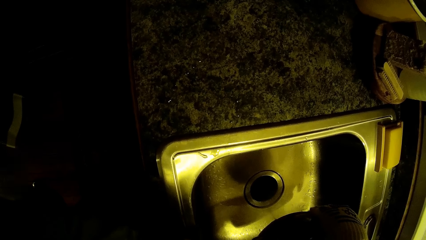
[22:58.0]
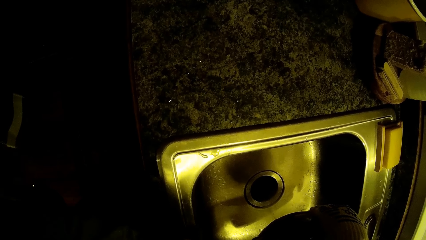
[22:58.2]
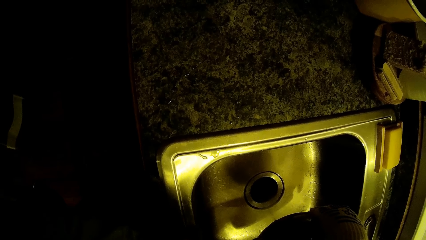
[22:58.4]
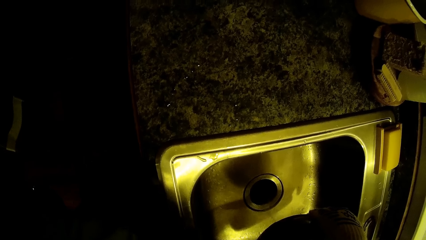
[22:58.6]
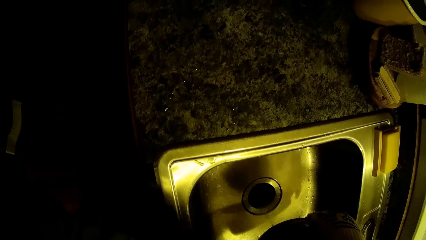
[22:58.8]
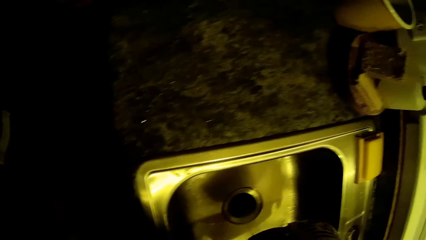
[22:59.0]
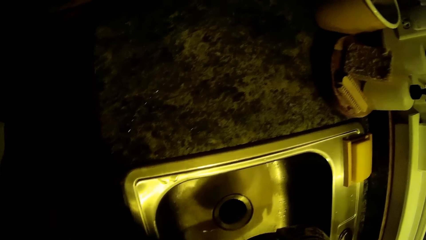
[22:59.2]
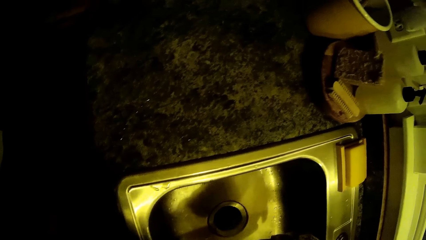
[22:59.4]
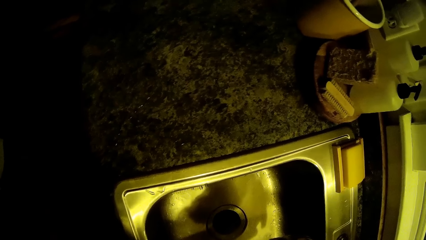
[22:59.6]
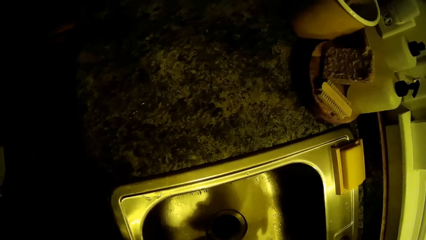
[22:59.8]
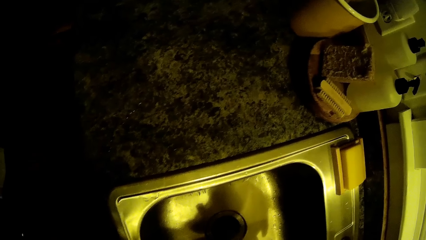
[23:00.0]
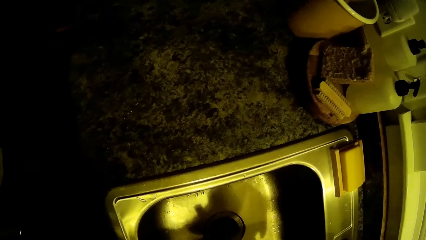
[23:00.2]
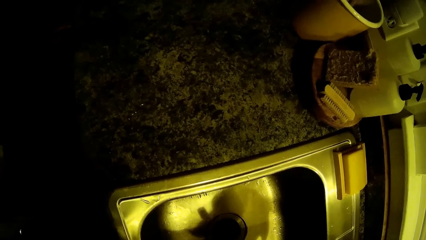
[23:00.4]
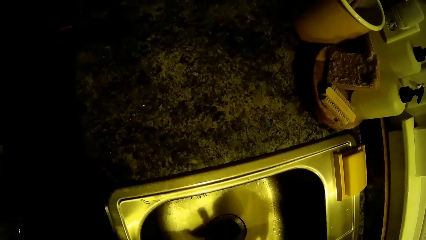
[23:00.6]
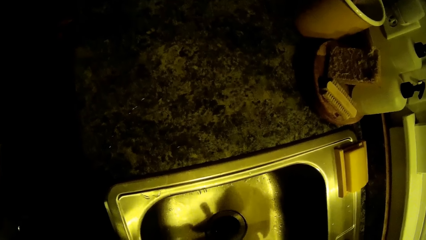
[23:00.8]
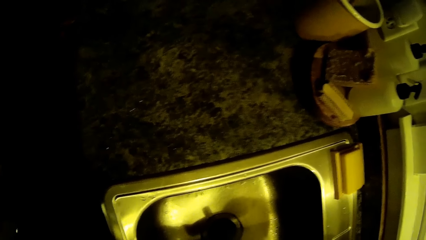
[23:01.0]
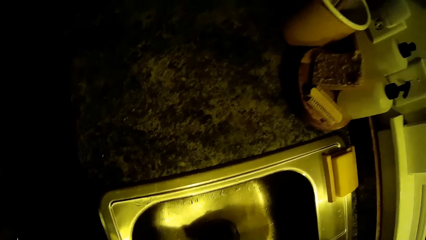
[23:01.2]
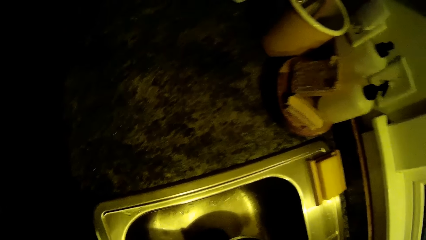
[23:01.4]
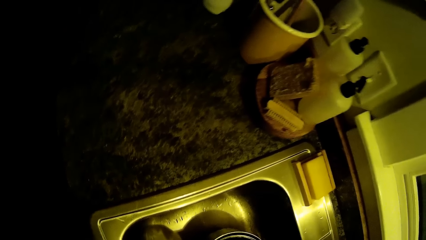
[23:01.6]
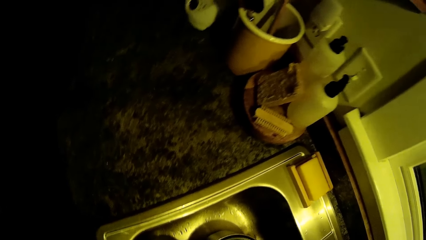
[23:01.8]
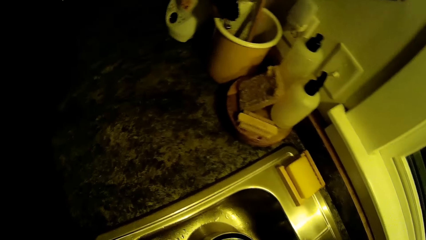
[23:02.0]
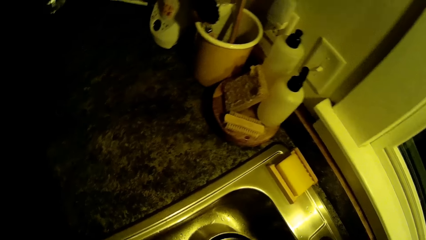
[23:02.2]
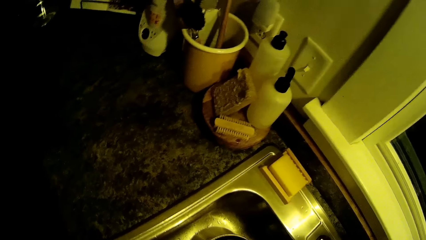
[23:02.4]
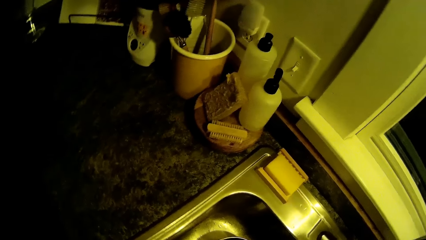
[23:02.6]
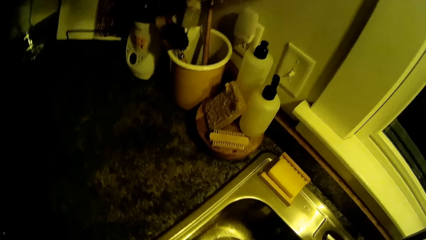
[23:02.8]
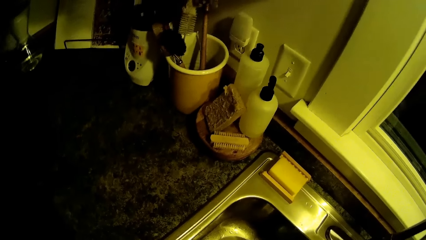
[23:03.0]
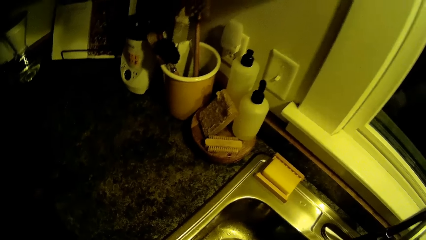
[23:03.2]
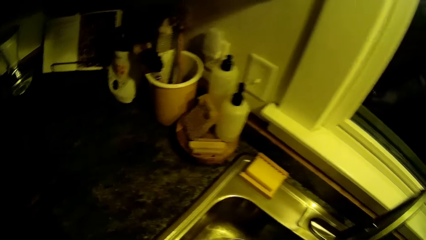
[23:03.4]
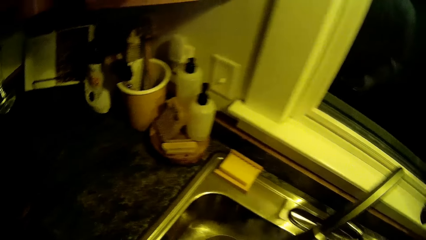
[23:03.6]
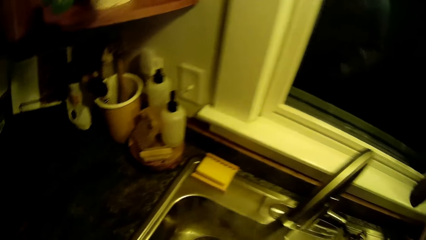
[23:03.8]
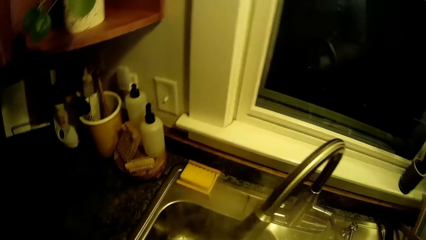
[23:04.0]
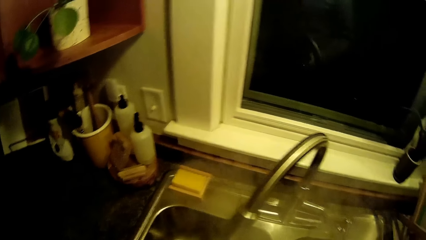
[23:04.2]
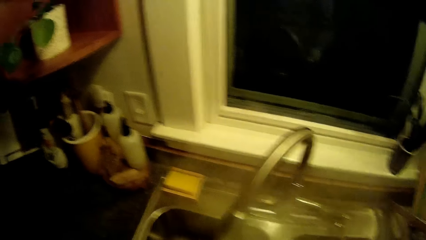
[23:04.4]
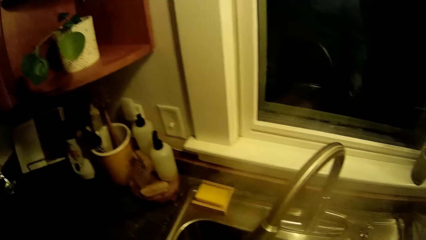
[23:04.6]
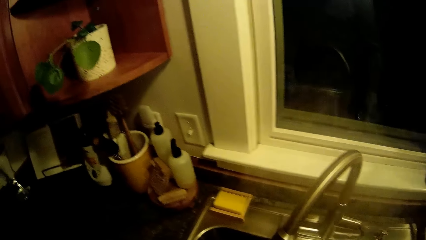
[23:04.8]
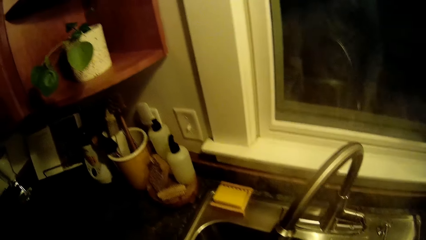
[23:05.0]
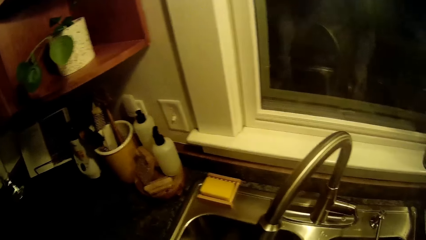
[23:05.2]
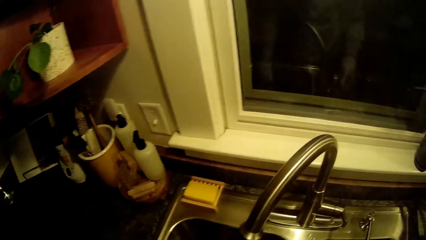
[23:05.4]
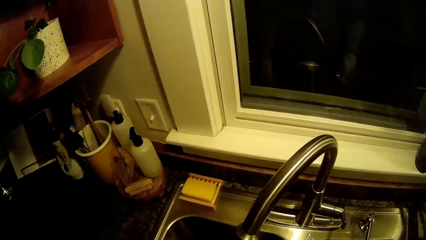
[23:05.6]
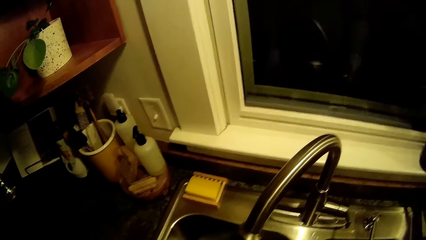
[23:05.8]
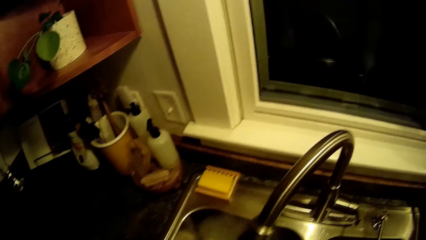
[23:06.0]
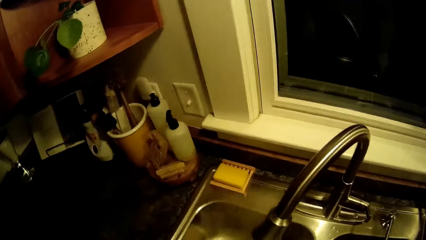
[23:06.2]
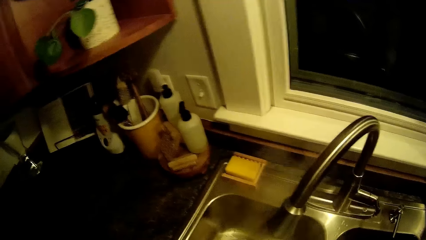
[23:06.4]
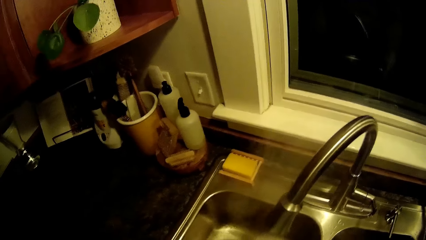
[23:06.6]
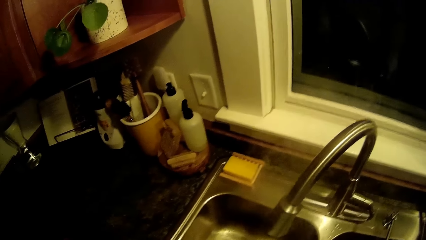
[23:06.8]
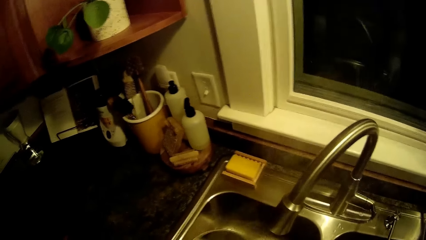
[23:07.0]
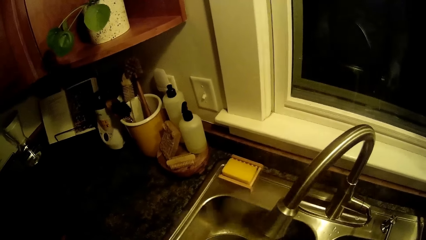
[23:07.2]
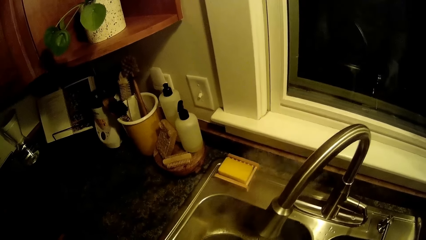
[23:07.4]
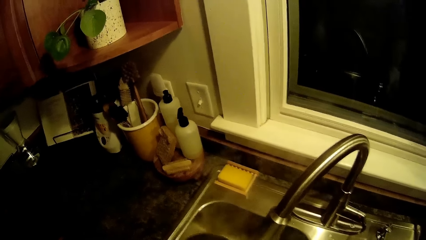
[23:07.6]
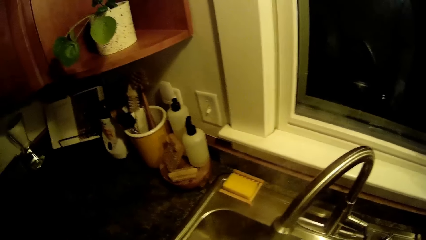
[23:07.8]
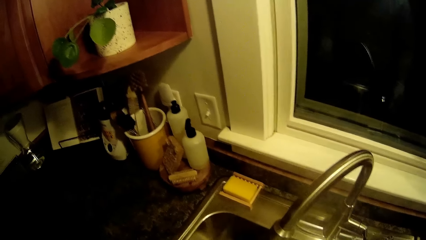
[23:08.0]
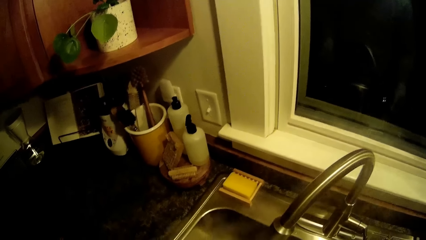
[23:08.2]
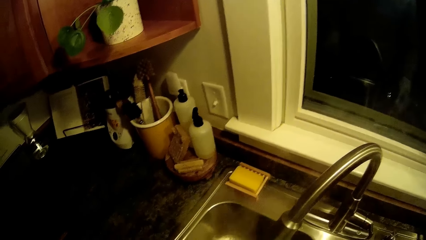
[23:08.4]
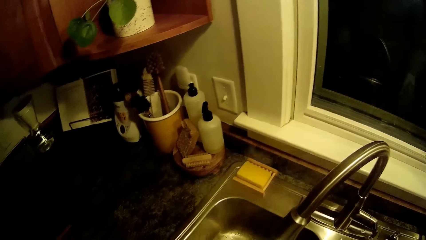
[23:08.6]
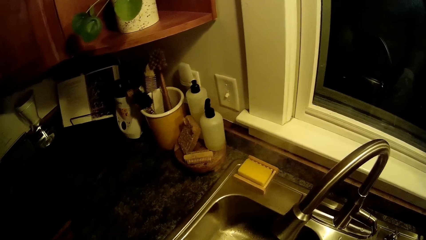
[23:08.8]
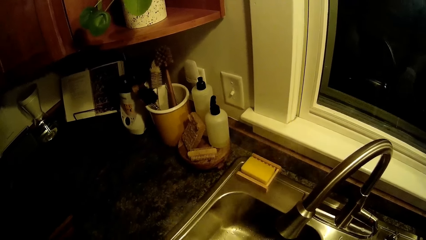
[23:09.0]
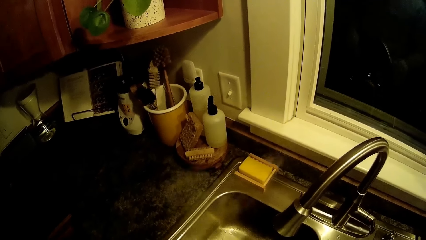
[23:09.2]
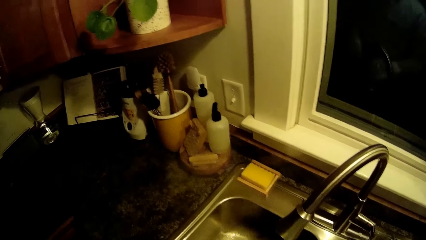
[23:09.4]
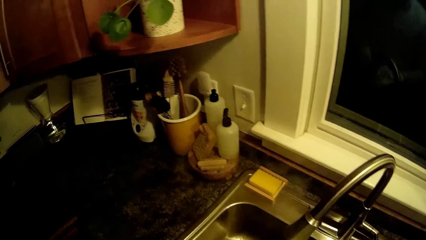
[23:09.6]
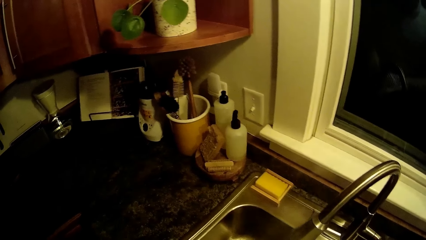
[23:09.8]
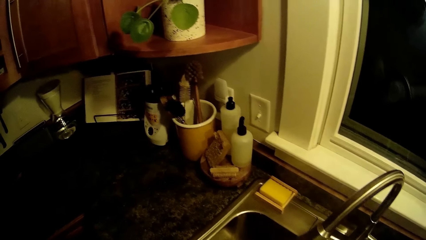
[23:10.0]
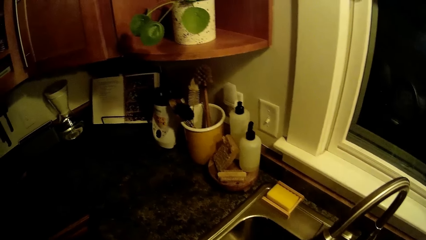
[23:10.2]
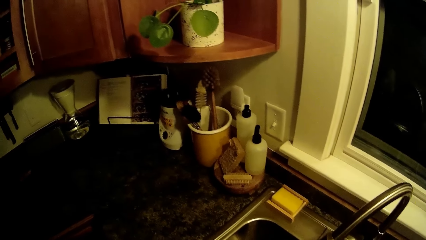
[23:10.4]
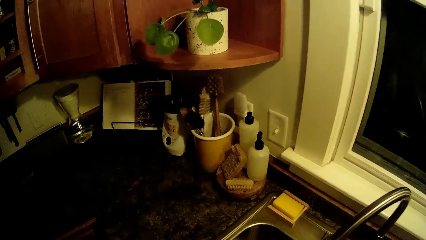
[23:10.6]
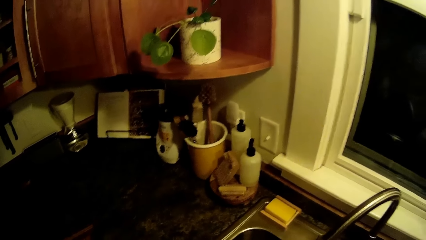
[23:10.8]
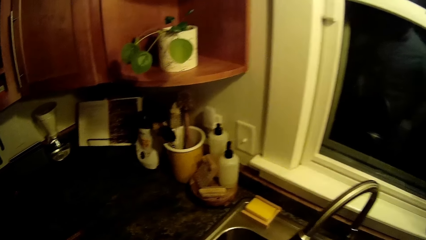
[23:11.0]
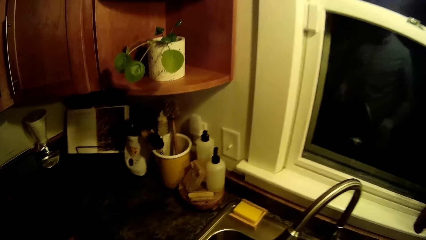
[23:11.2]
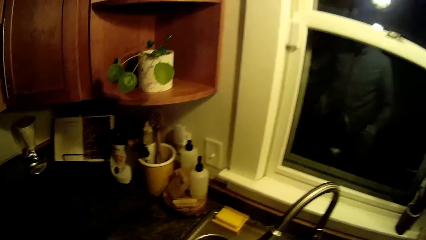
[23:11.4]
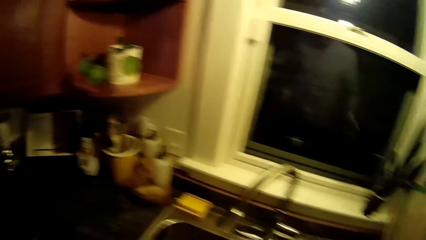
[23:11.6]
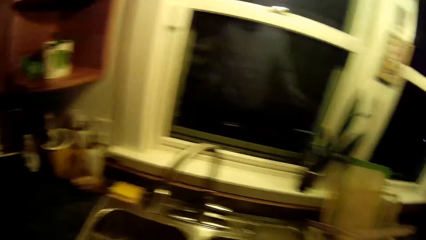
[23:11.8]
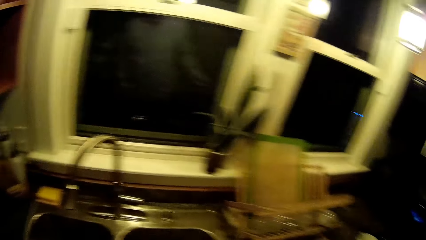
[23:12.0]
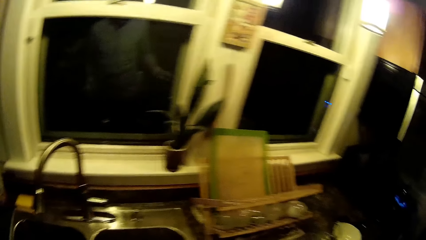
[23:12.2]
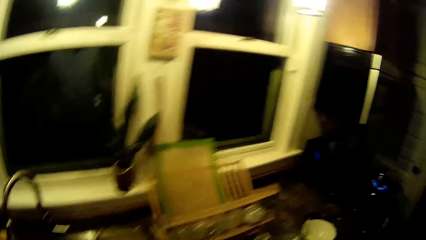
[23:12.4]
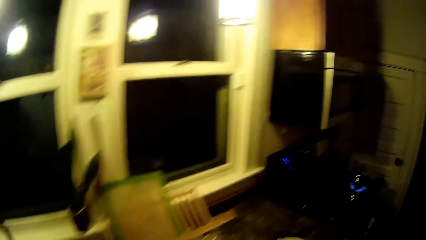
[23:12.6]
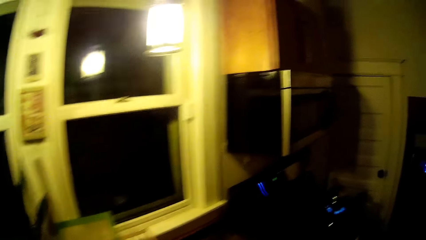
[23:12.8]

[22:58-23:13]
The camera wearer talks with a woman. He drops the steaming pot in the sink with his hands.
